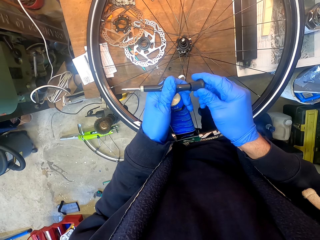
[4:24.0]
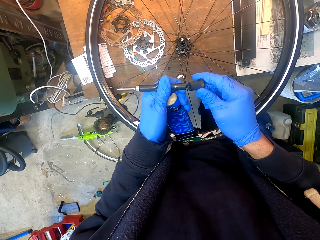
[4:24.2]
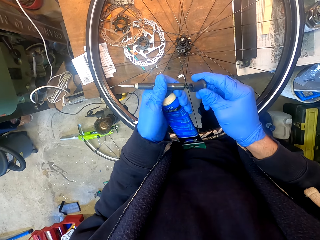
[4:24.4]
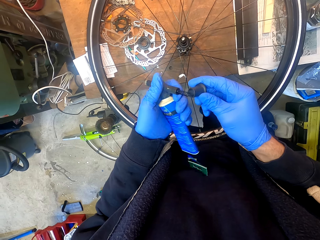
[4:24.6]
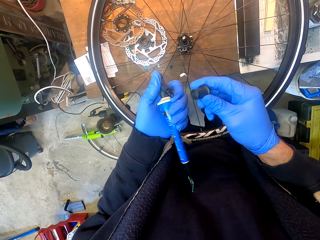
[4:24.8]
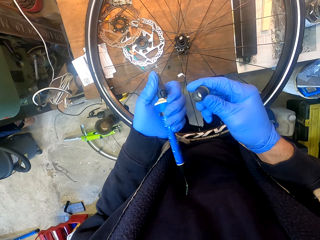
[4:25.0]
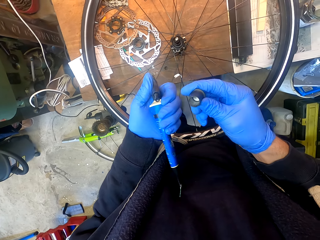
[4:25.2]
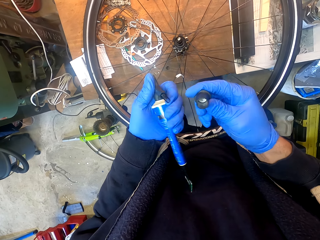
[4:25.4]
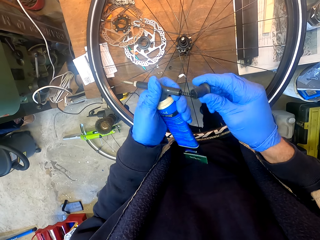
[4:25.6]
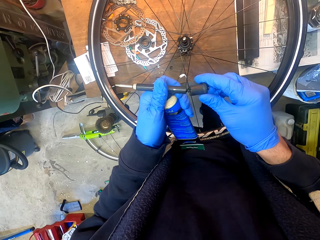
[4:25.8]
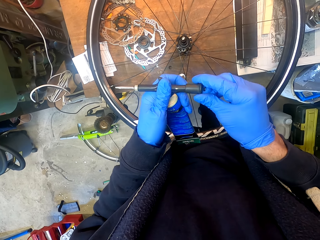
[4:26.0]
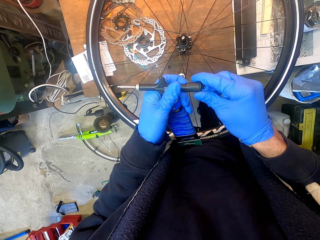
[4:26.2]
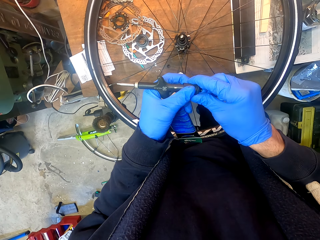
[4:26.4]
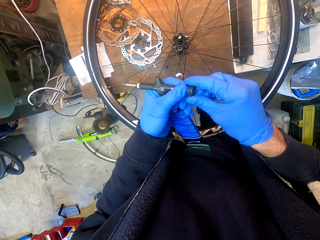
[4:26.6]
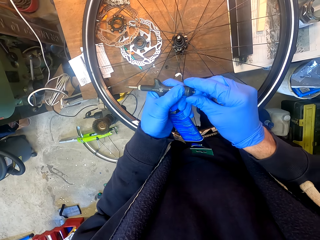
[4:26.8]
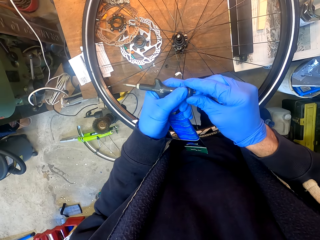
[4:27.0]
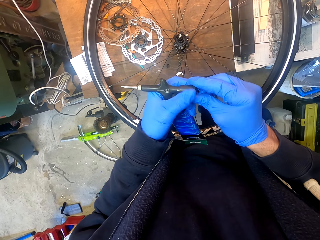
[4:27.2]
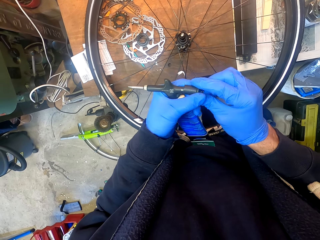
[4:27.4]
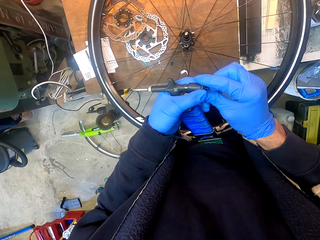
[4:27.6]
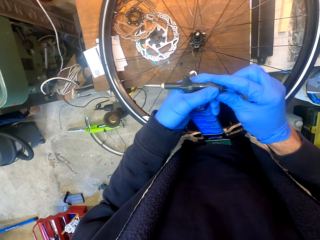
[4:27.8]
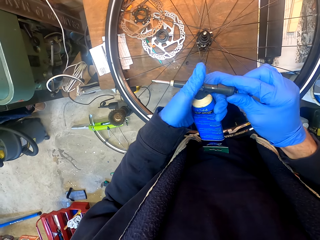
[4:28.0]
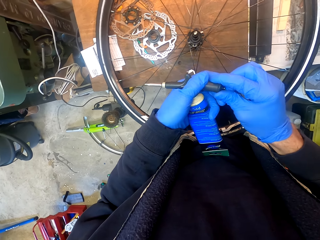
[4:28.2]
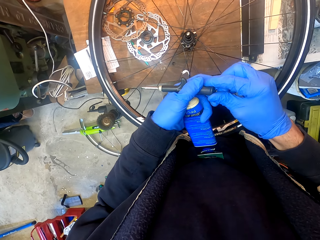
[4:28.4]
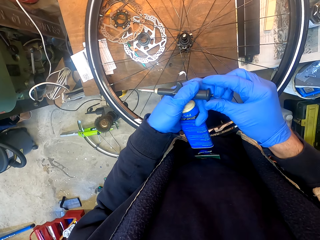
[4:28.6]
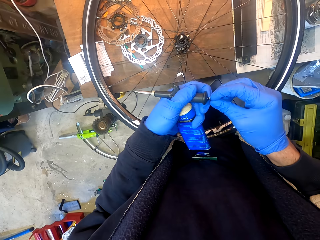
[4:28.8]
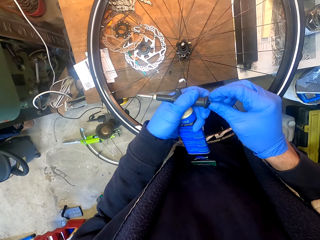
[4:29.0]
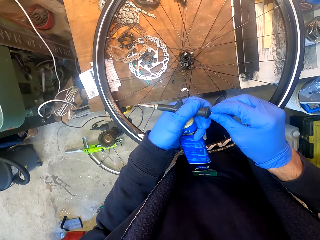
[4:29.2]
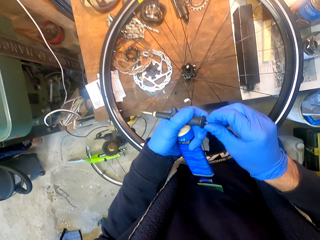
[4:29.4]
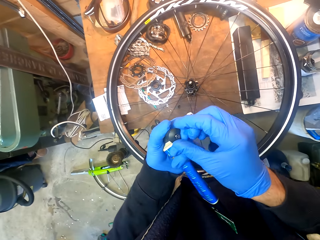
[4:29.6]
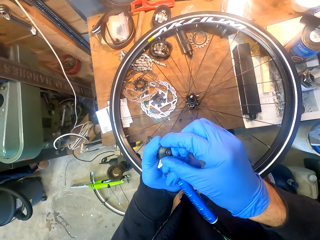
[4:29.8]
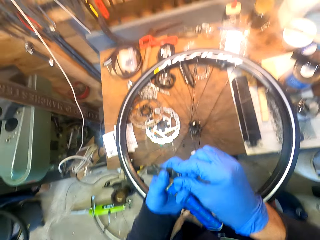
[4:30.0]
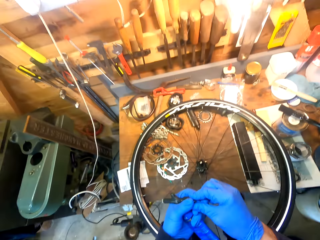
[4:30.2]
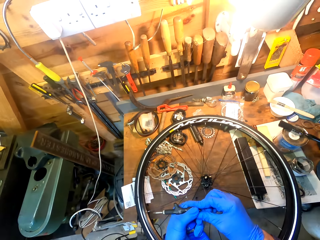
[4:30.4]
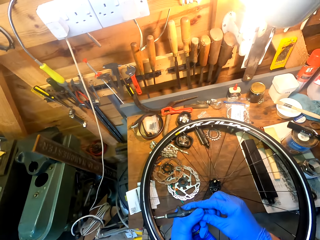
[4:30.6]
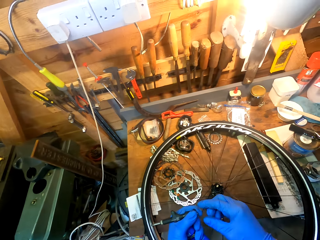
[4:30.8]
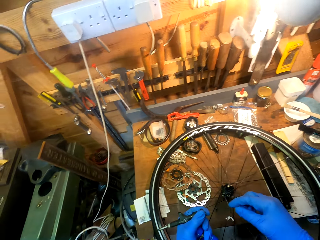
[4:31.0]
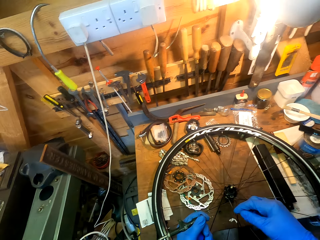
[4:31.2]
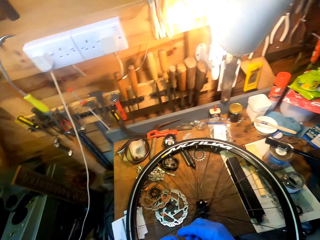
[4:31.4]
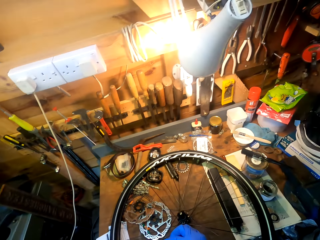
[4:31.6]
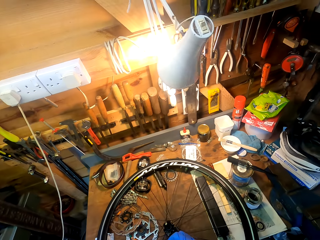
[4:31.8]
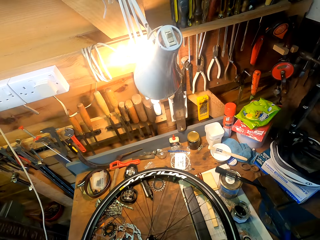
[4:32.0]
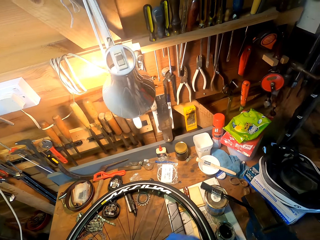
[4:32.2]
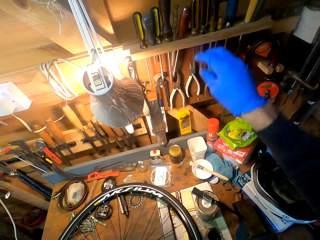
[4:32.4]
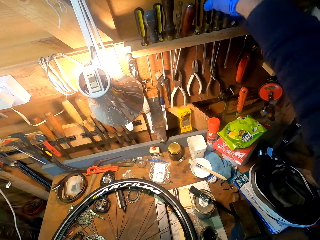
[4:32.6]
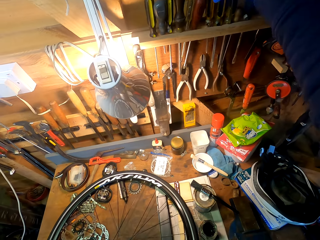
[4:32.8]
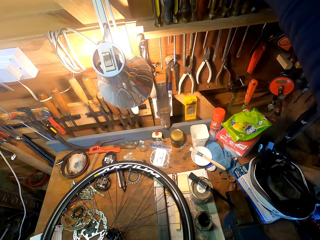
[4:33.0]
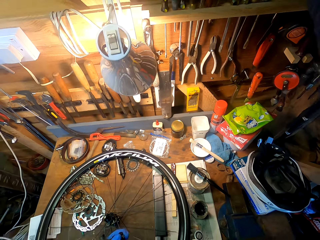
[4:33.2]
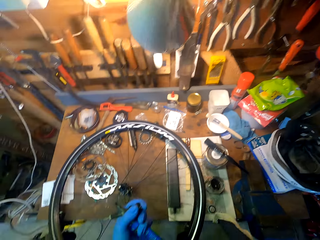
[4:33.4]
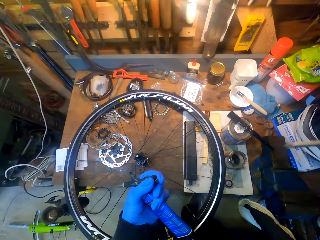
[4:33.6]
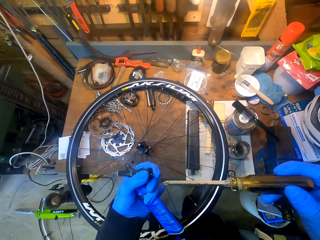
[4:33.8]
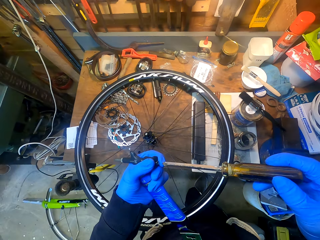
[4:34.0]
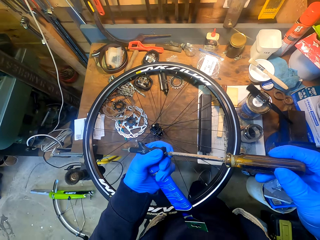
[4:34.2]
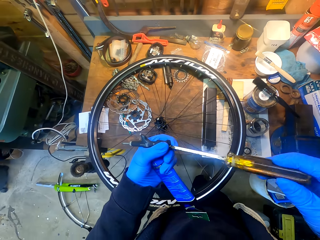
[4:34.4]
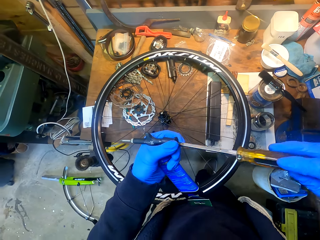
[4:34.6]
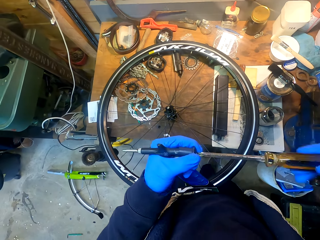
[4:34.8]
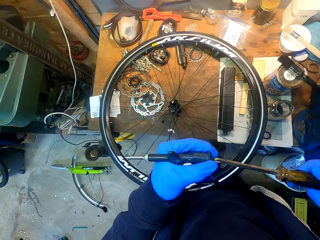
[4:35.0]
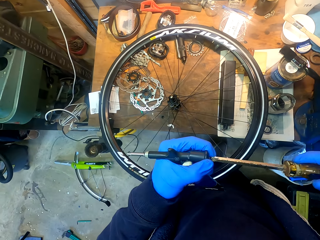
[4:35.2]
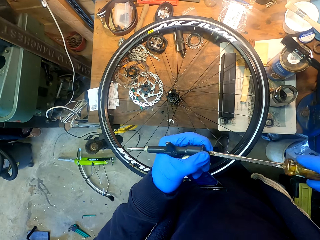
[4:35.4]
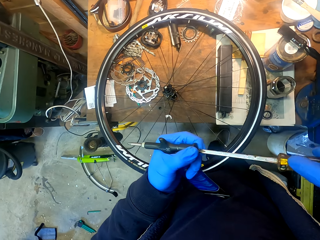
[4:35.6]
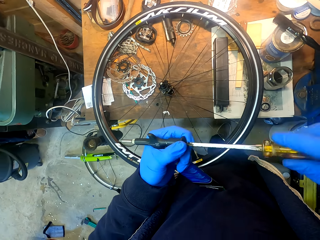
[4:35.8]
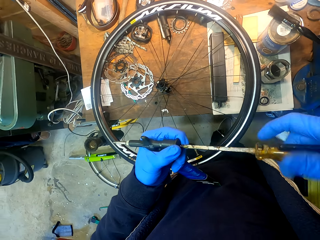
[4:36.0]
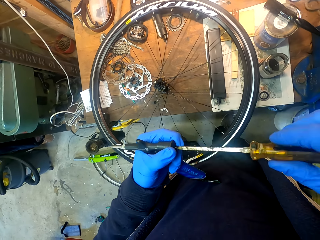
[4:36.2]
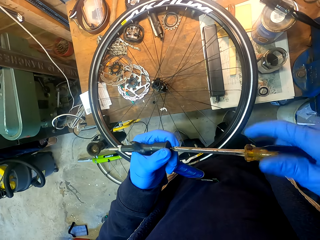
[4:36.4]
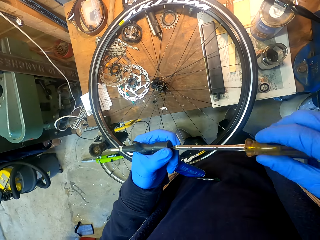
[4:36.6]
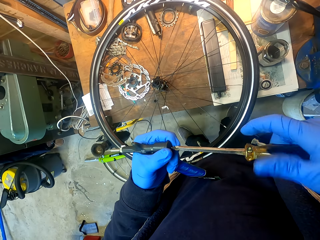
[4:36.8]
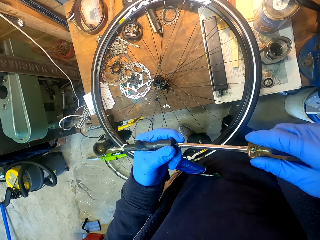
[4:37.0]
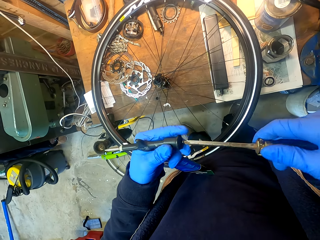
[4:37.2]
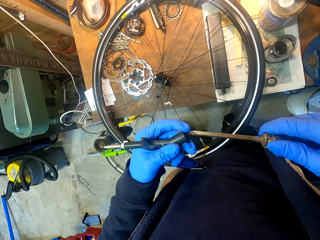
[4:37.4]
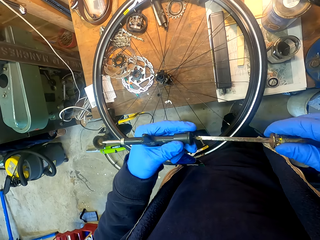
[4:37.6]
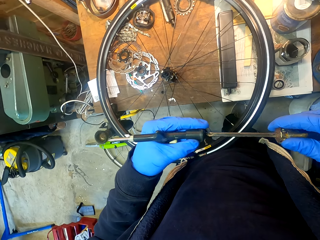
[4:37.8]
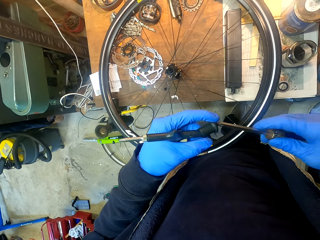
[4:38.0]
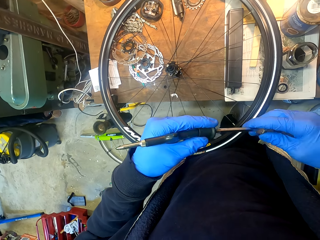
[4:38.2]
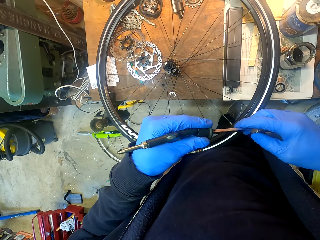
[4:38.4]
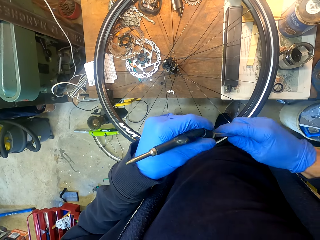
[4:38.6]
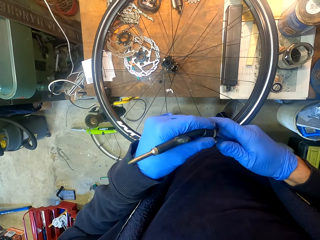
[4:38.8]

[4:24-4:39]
The camera wearer inserts a lid in a glue bottle. They remove the lid from the glue bottle. They adjust the lid in the glue bottle. They look around a garage. They pick up a screwdriver from a wall. They fix the bottle with the screwdriver. They adjust a nut on the glue bottle with the screwdriver.

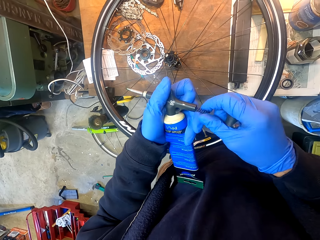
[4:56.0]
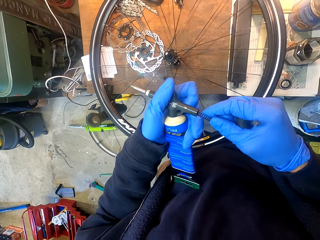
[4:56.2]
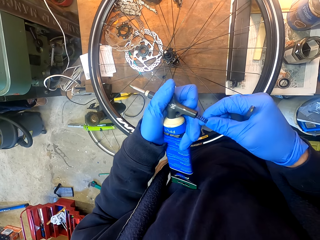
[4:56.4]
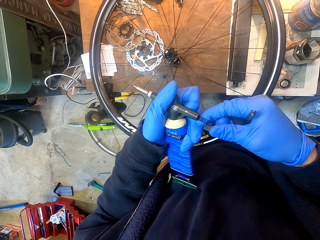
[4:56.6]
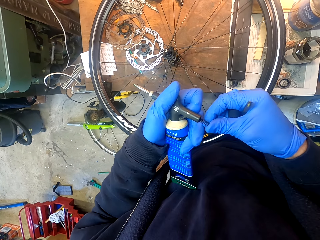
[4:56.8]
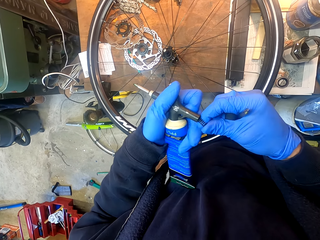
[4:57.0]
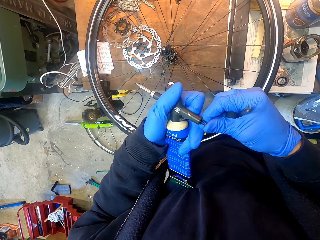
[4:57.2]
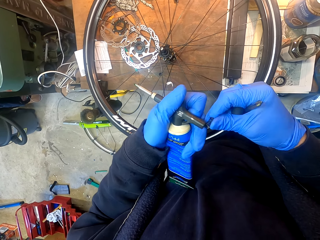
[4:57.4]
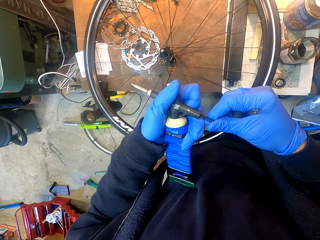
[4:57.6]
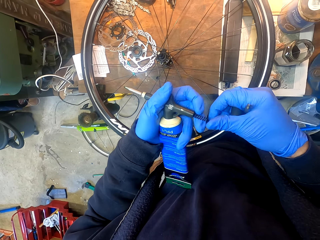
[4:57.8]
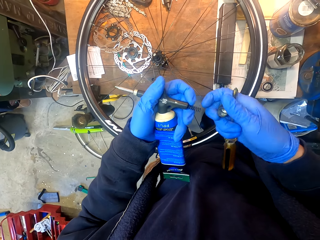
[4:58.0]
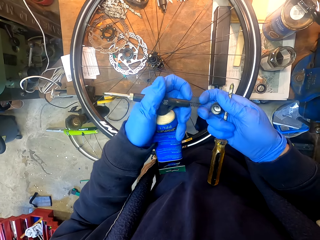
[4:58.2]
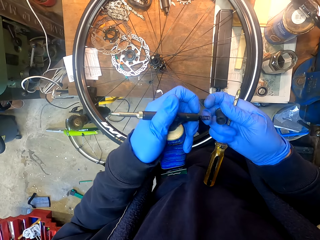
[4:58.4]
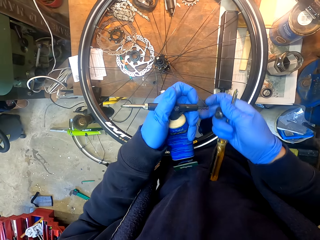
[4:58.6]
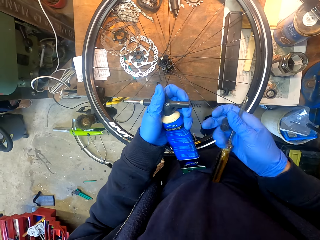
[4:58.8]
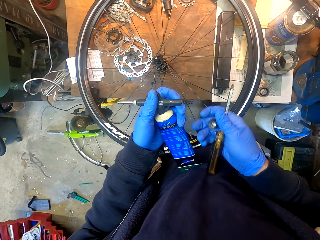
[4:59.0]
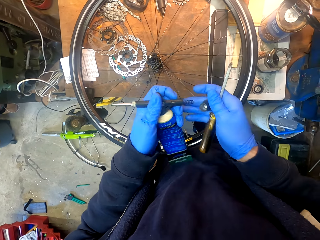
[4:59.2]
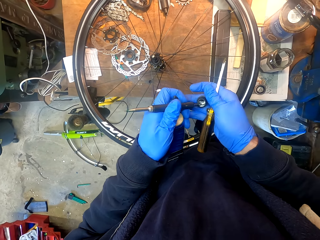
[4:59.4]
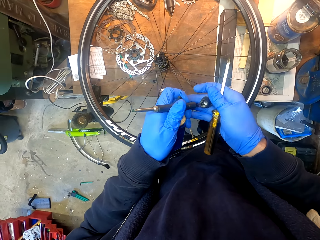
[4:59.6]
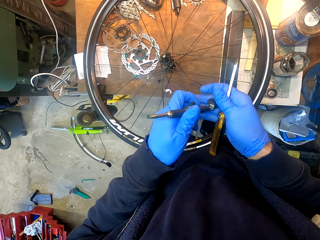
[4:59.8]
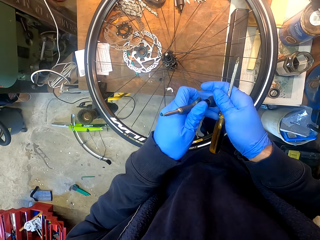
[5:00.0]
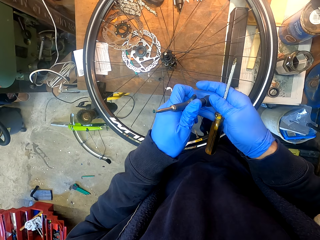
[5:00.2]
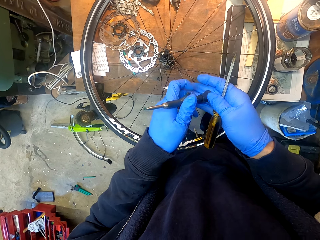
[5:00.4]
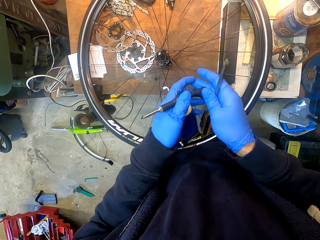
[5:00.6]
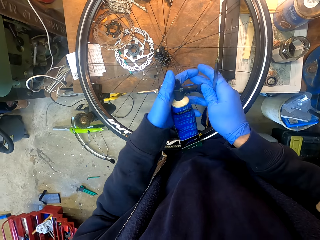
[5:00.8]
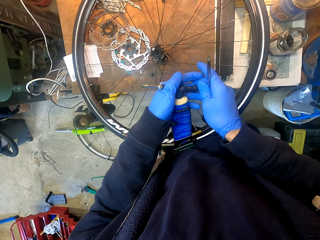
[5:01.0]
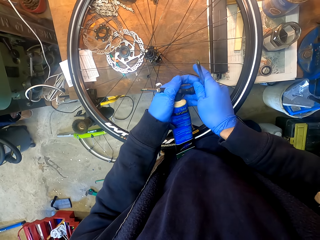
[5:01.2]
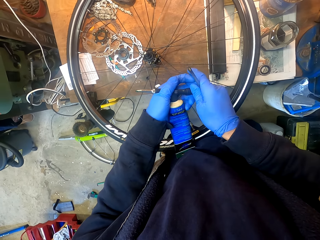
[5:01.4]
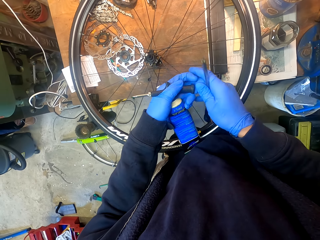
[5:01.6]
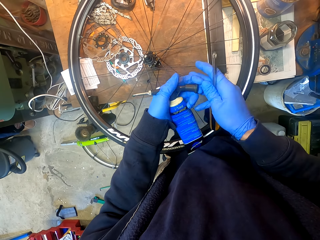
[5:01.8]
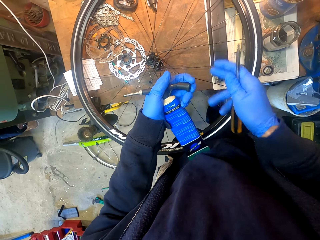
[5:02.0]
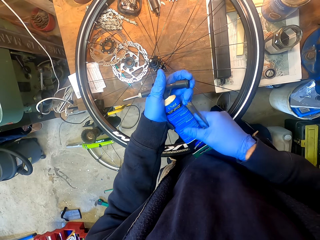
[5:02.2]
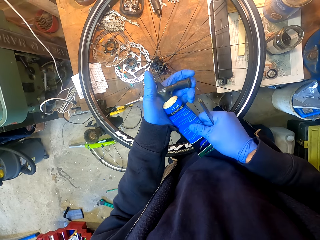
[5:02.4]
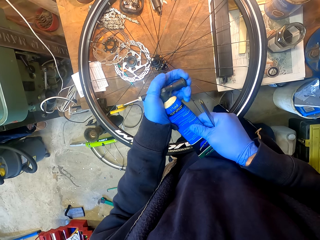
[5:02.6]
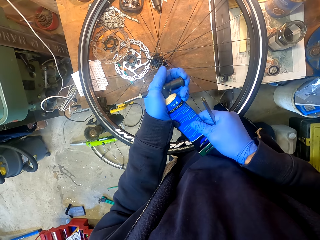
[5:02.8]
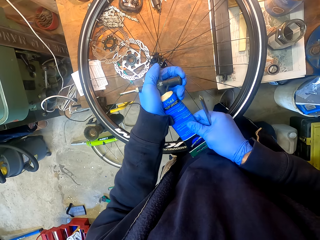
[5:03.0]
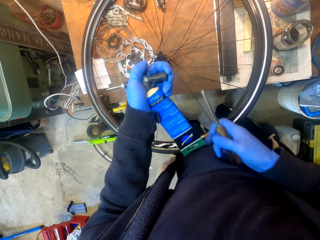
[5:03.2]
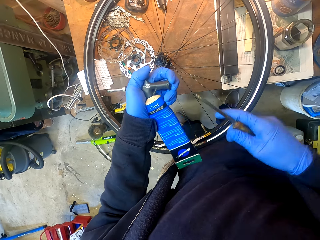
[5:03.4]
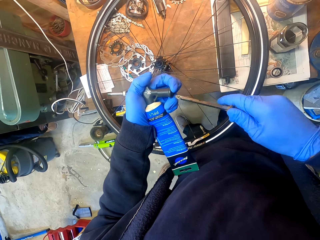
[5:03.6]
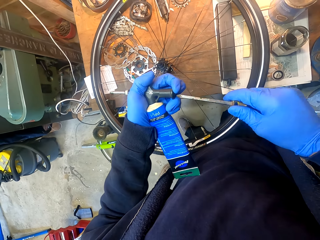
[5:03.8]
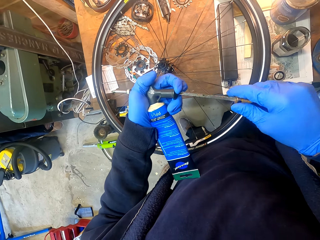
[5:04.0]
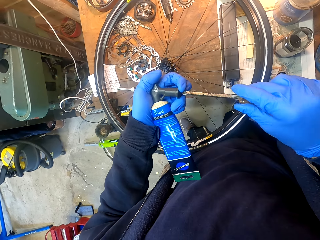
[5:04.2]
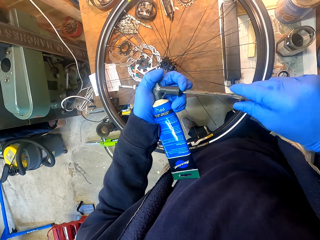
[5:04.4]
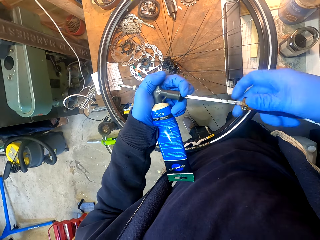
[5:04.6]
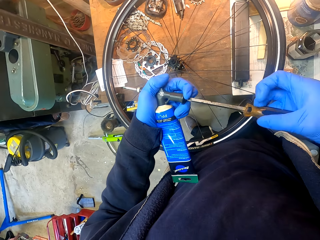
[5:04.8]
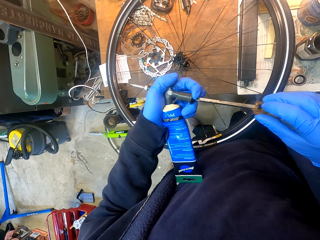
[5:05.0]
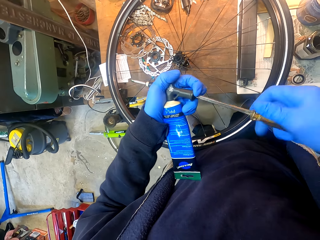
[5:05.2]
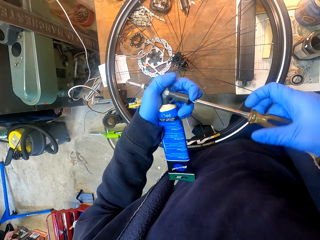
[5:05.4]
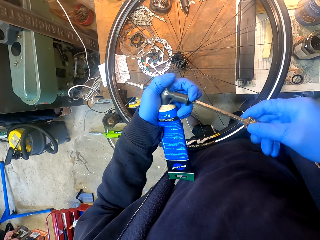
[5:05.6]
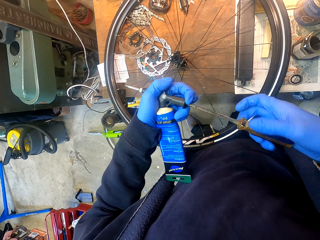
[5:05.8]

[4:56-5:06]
The camera wearer inserts a spring in a glue bottle. They adjust a lid in the glue bottle. They tighten a nut on the glue bottle with a screwdriver. They close the bottle with the screwdriver.
